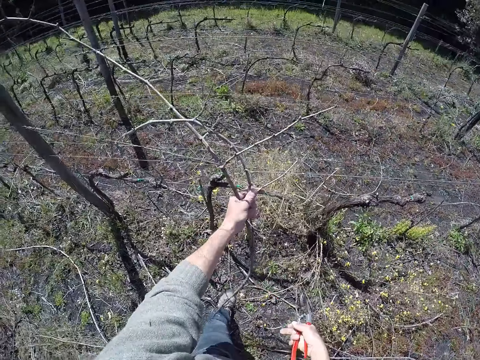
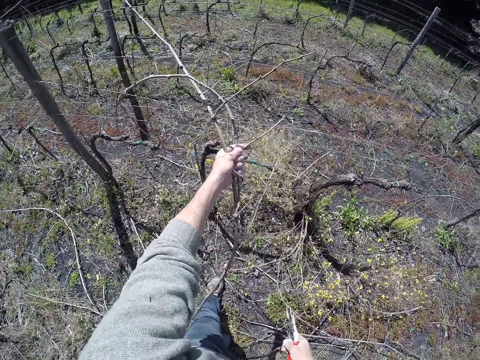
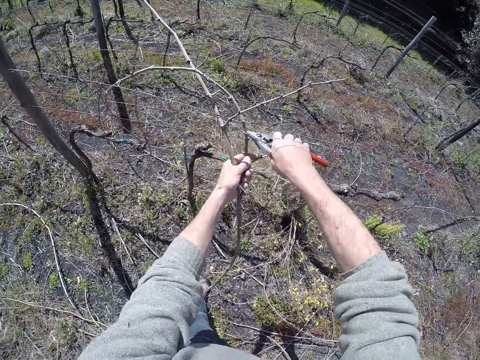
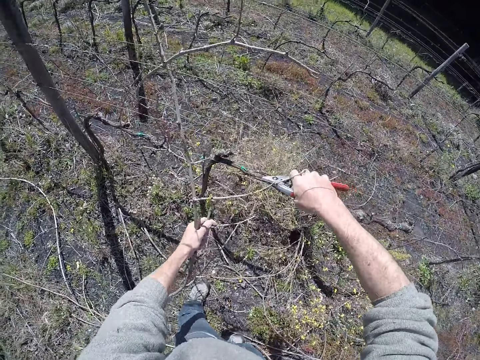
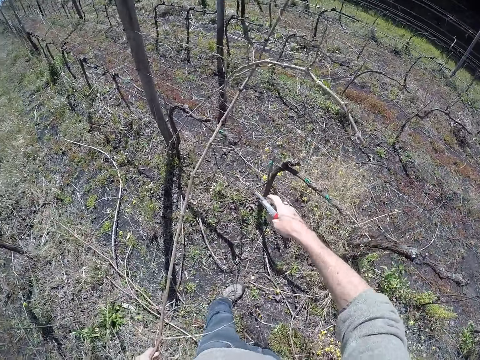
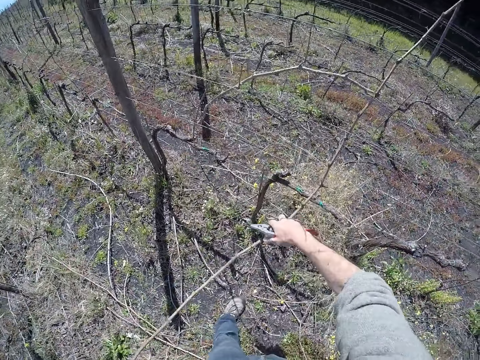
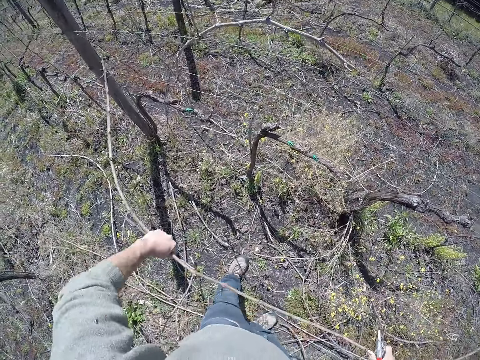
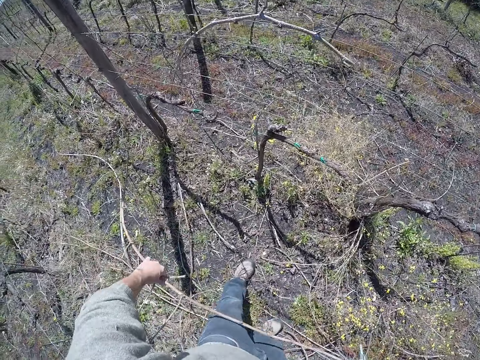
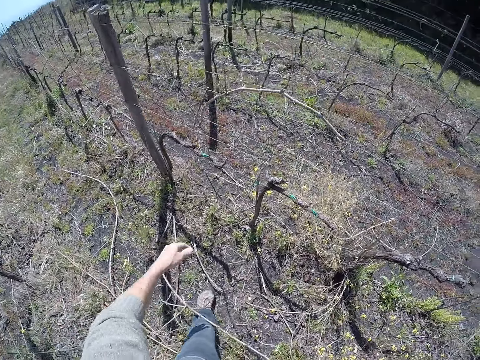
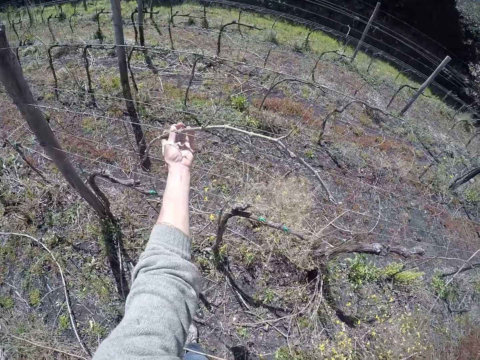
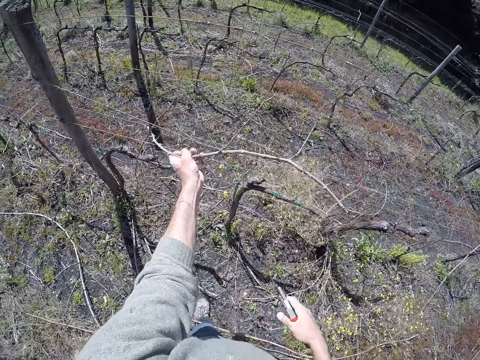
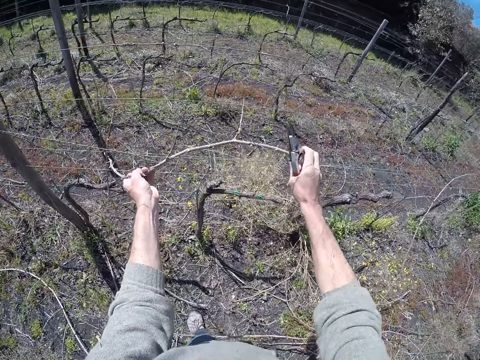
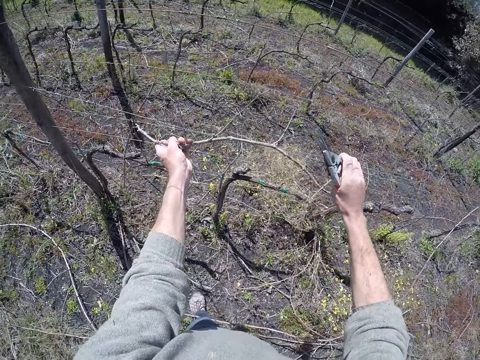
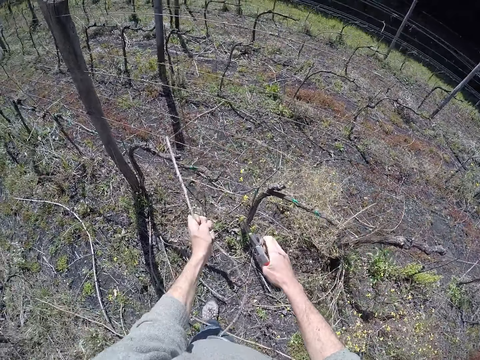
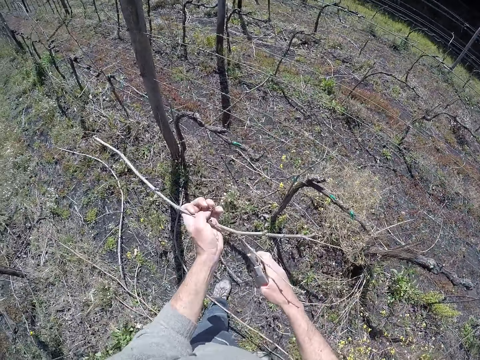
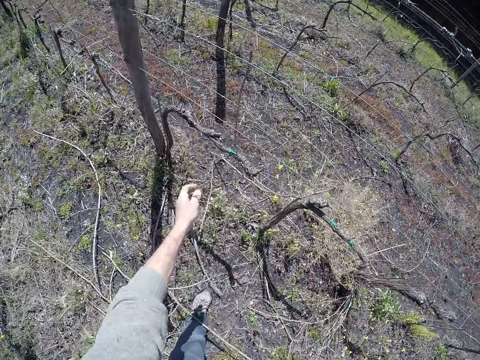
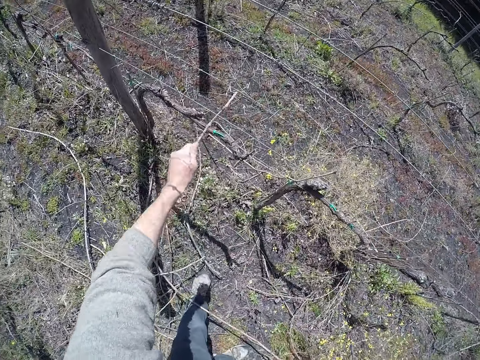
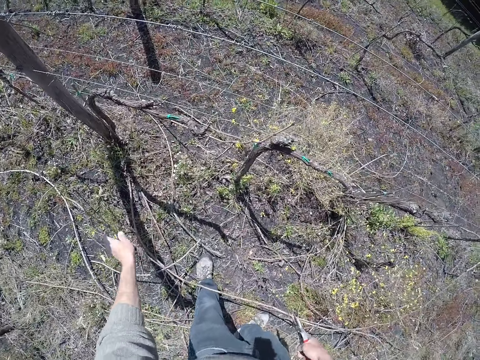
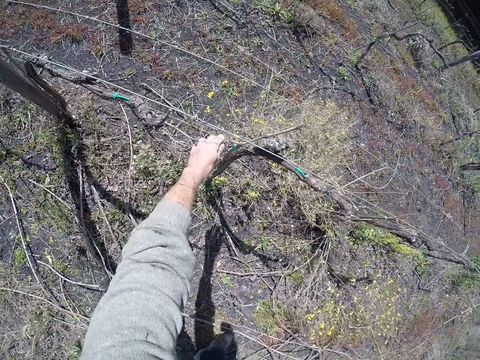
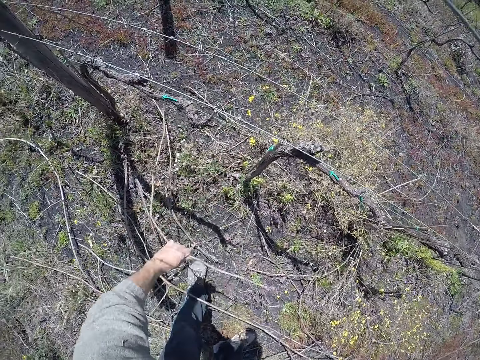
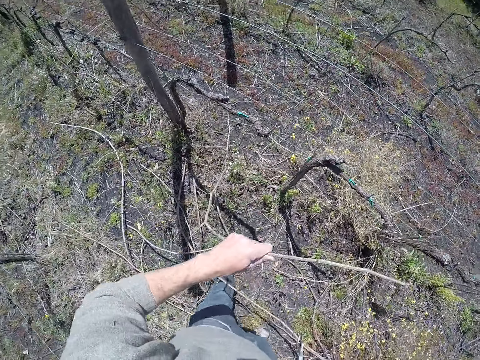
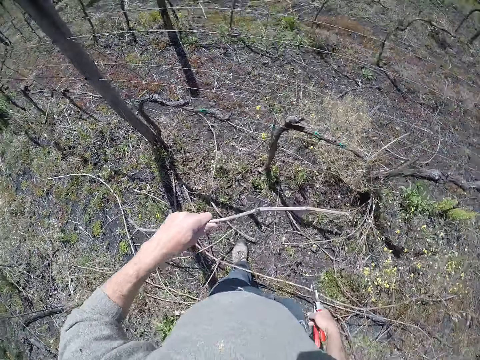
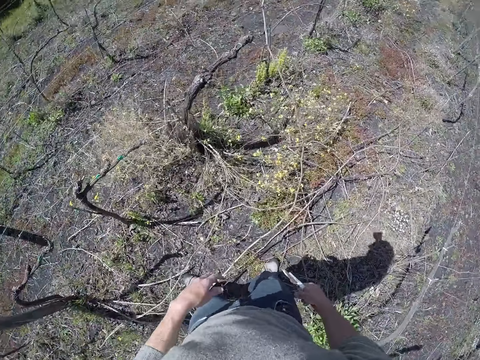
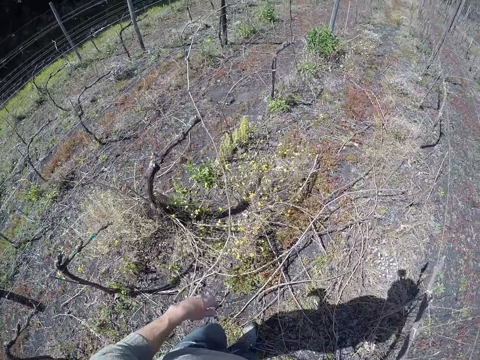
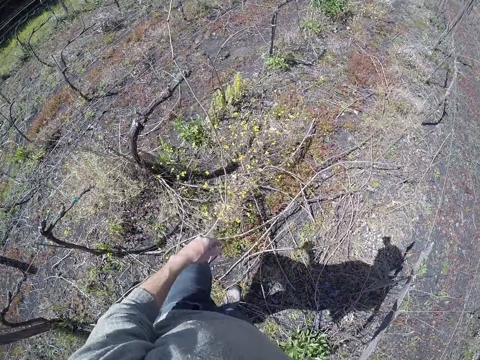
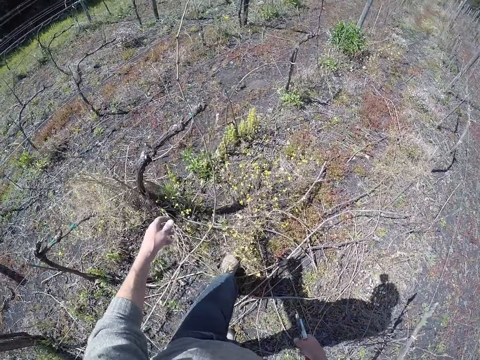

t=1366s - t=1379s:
The camera wearer pulls the stick away from the fence with his left hand. He cuts the stick in his left hand with a pair of pliers in his right hand. He pulls the stick away from the fence with his two hands. He drops the stick on the ground with his two hands. He pulls a stick away from the fence with his two hands. He adjusts the stick with his right hand. He drops the stick on the ground with his left hand. He pulls a stick away from the fence with his left hand. He drops the stick on the ground with his left hand. He pulls a stick away from the fence with his left hand. He drops the stick on the ground with his left hand.

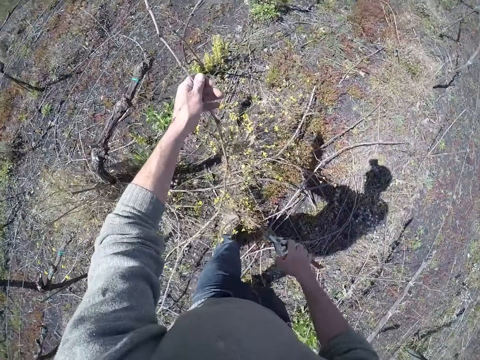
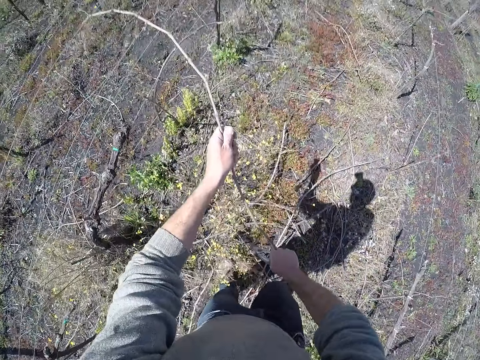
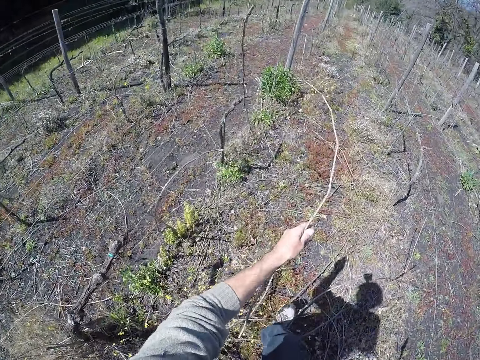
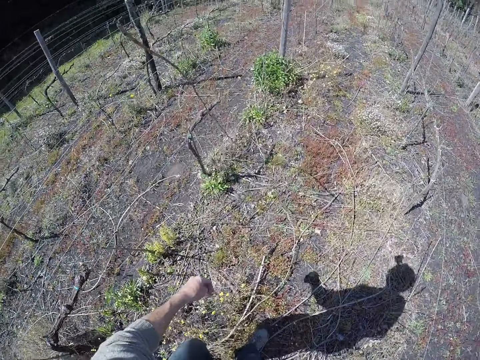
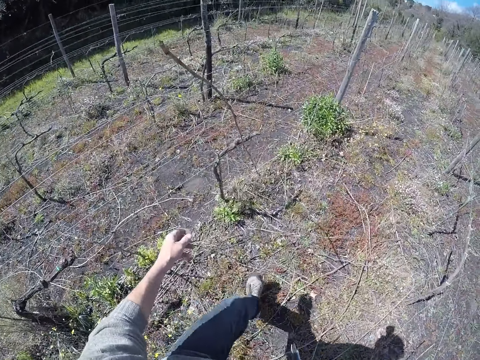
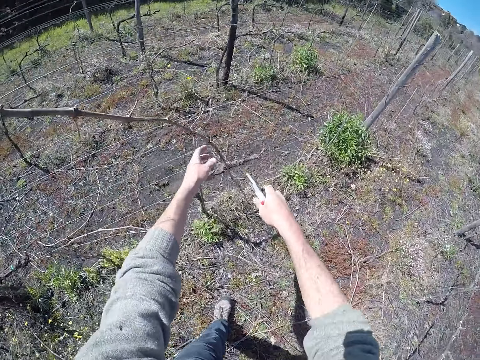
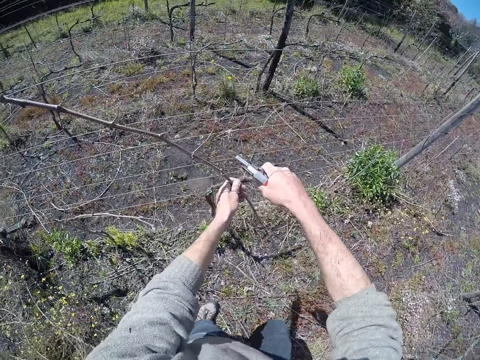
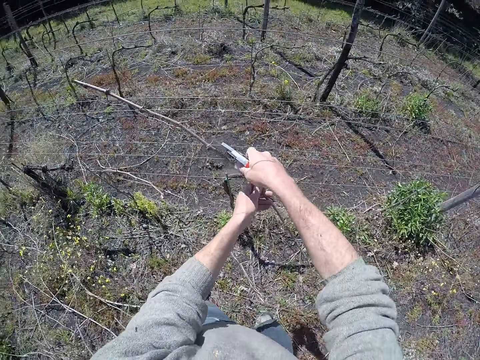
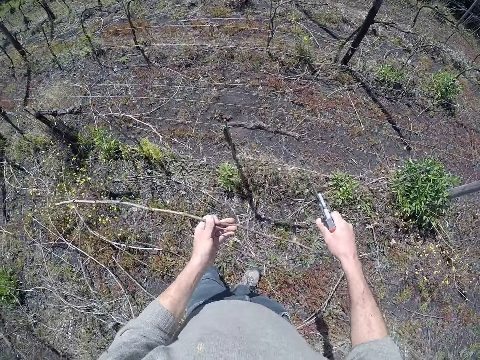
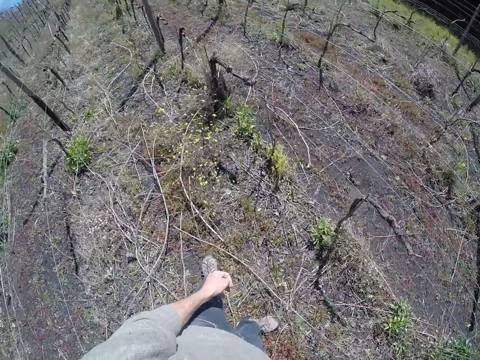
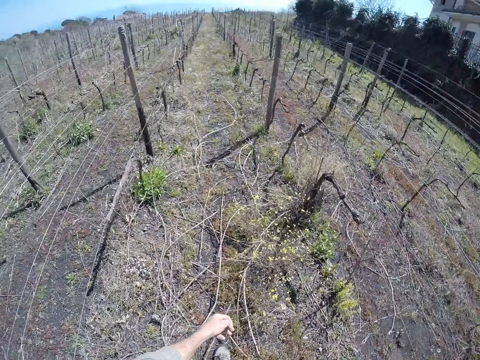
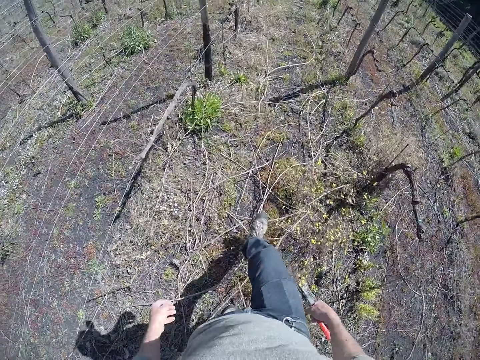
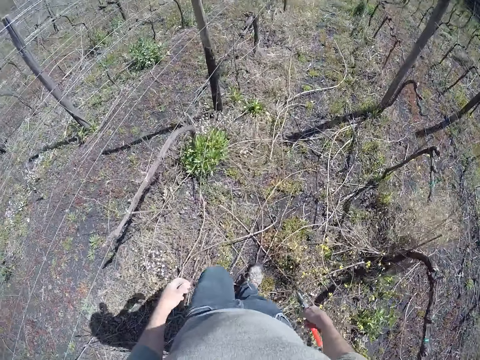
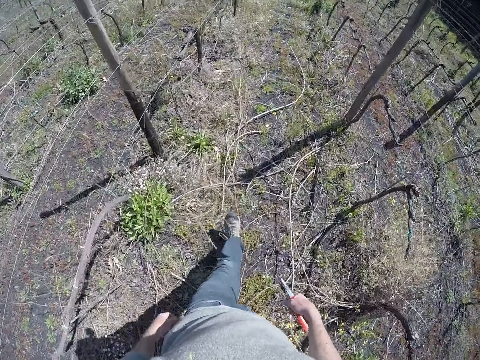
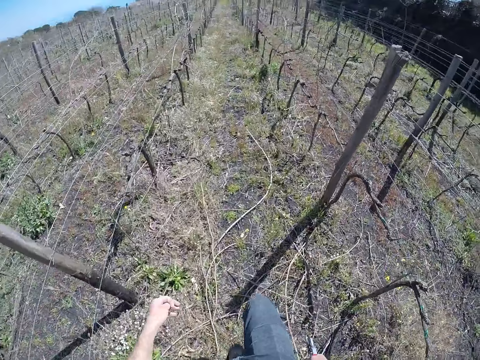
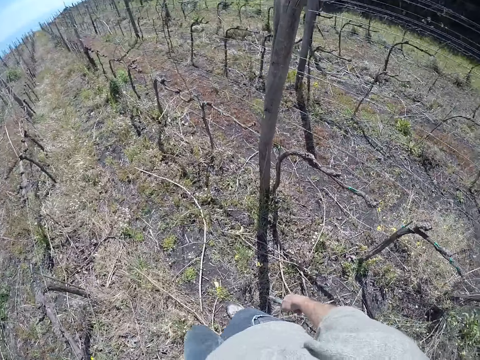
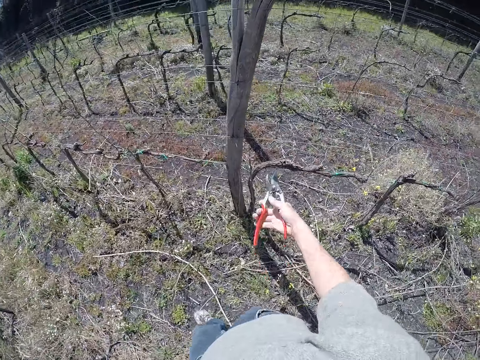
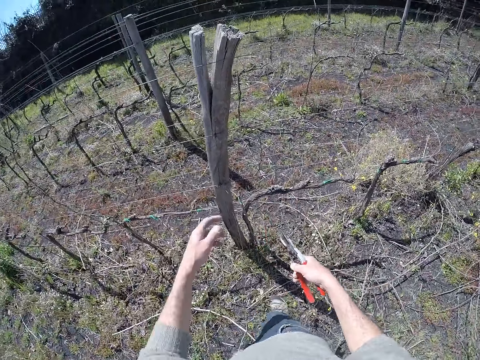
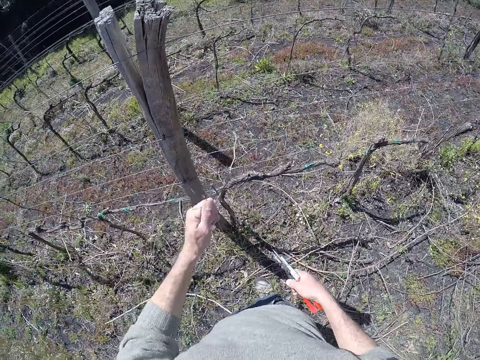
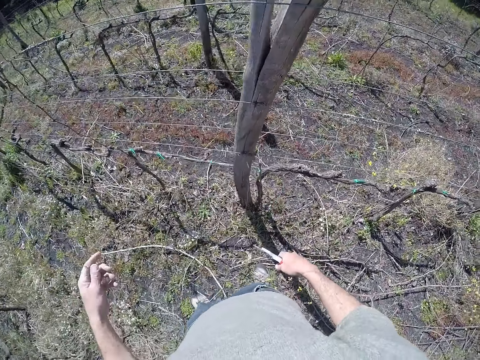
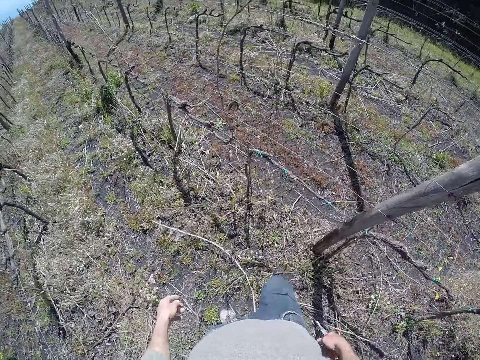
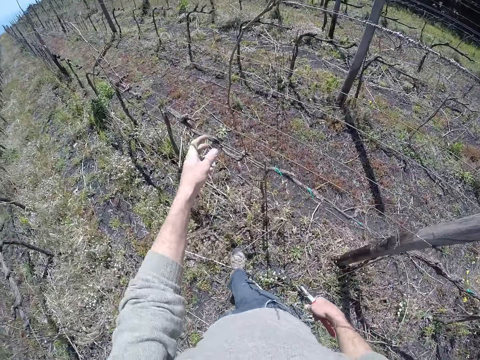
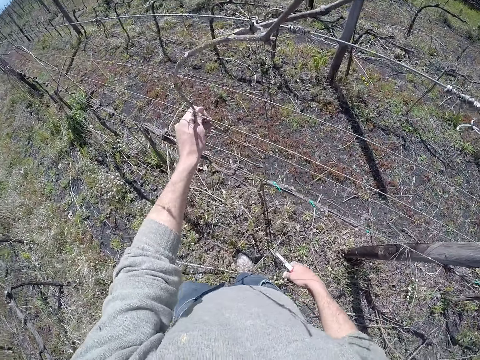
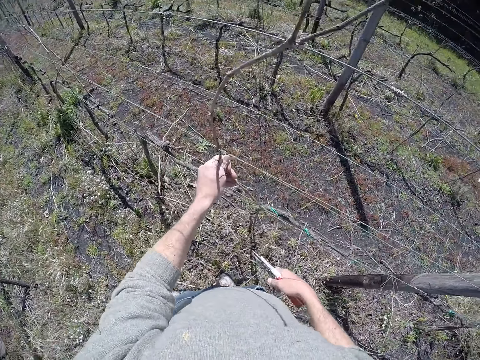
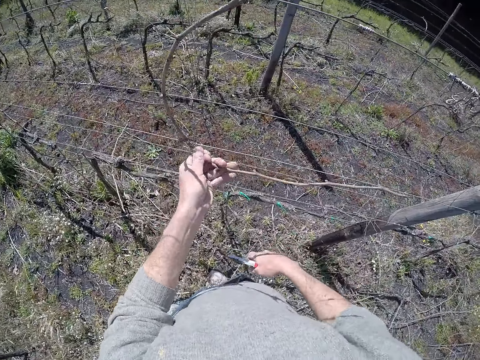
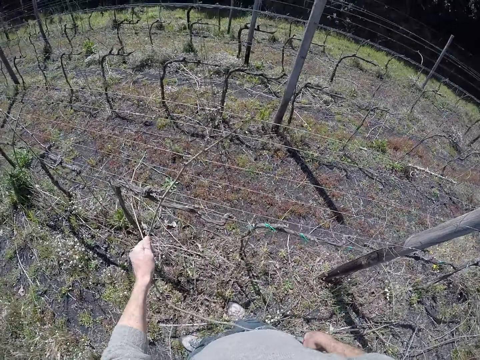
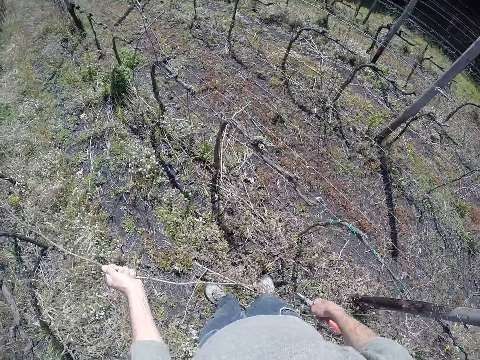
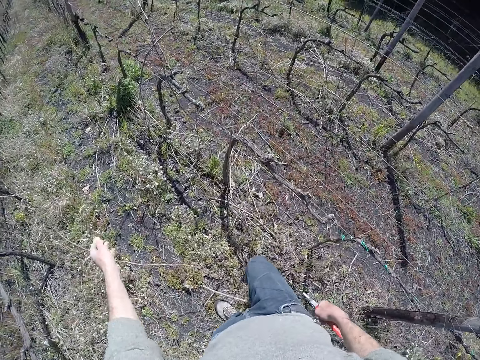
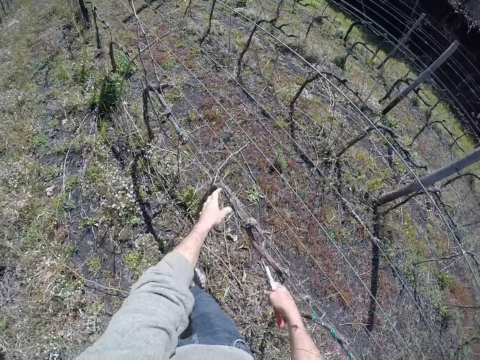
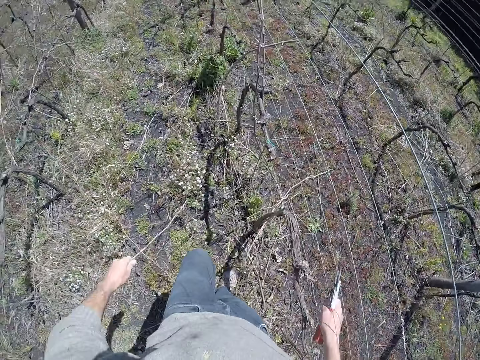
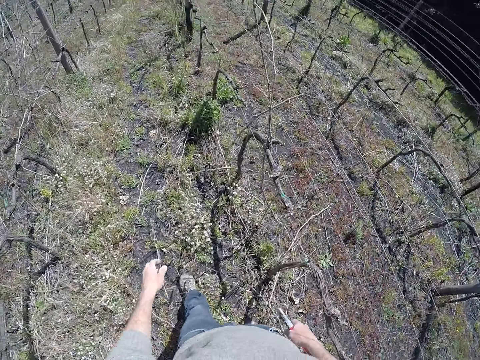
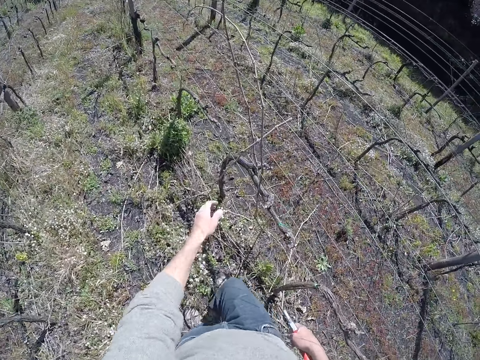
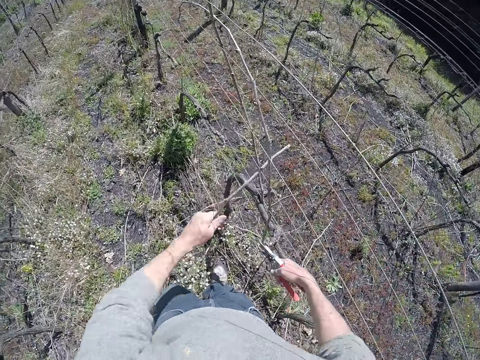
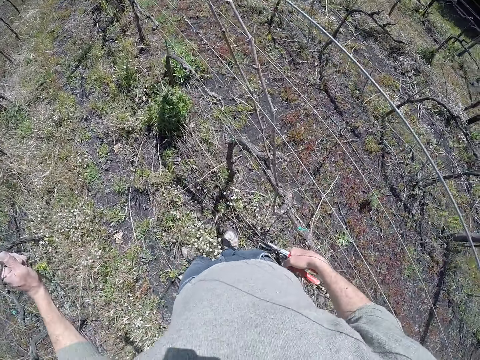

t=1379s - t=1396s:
The camera wearer pulls a stick away from the fence with his left hand. He cuts the stick in his left hand with the pair of pliers in his right hand. He drops the stick on the ground with his left hand. He cuts a stick on the fence with the pair of pliers in his right hand. He drops the stick on the ground with his left hand. He walks. He pulls a stick away from the fence with his left hand. He pulls a stick away from the fence with his left hand again. He drops the stick on the ground with his left hand. He pulls a stick away from the fence with his left hand. He drops the stick on the ground with his left hand. He pulls a stick away from the fence with his left hand.
